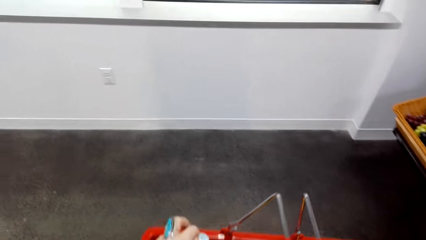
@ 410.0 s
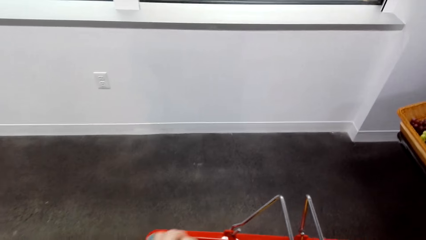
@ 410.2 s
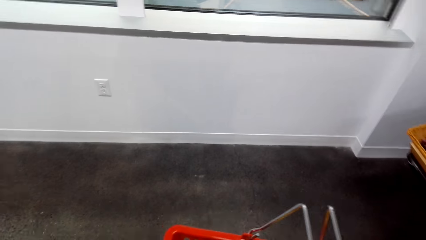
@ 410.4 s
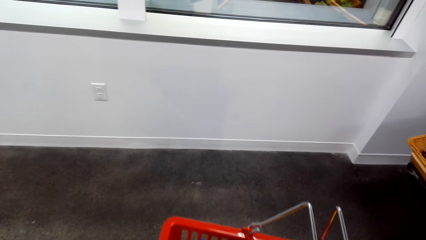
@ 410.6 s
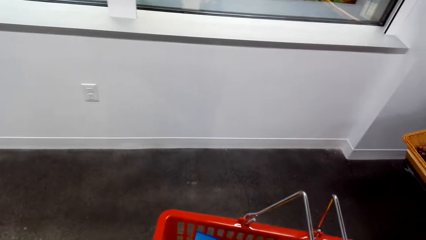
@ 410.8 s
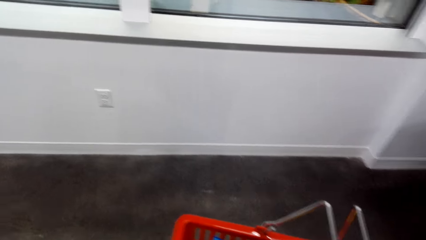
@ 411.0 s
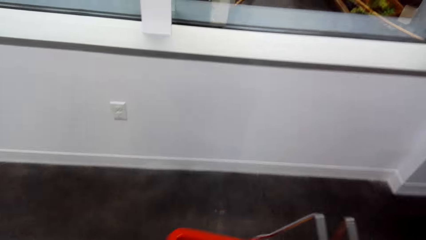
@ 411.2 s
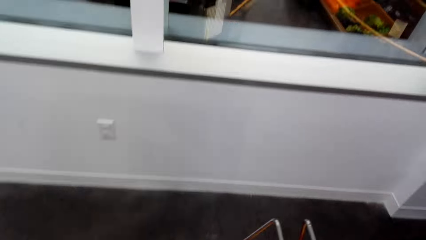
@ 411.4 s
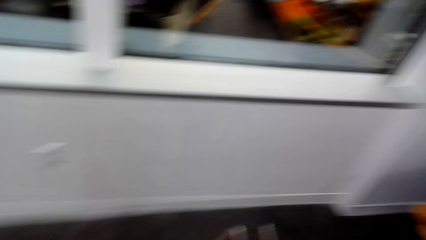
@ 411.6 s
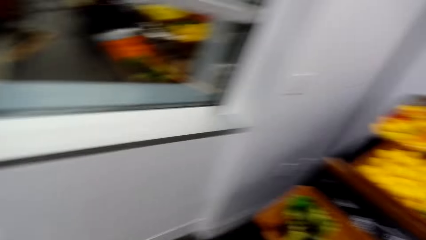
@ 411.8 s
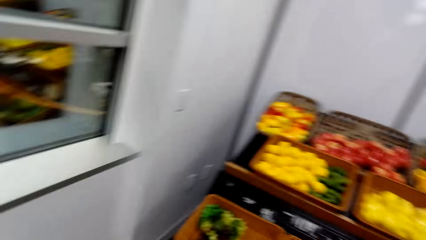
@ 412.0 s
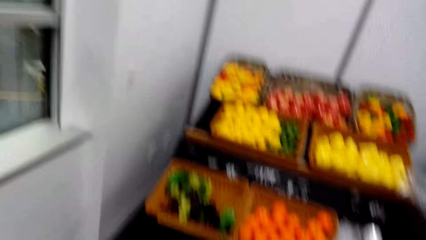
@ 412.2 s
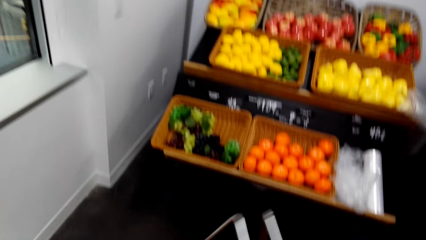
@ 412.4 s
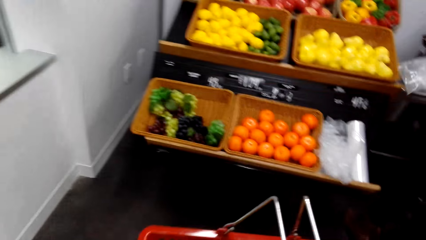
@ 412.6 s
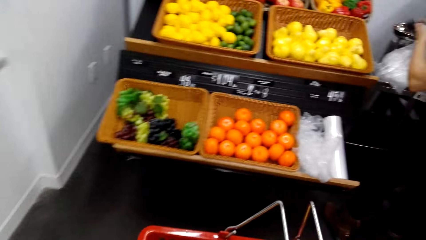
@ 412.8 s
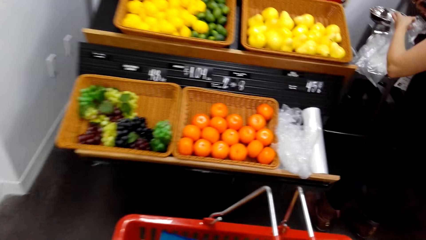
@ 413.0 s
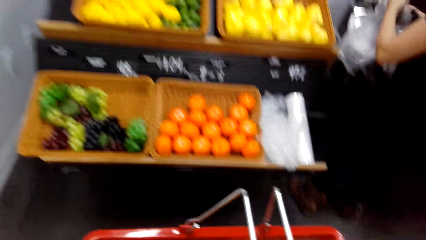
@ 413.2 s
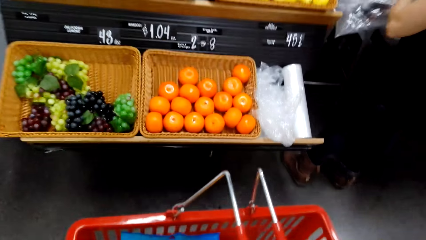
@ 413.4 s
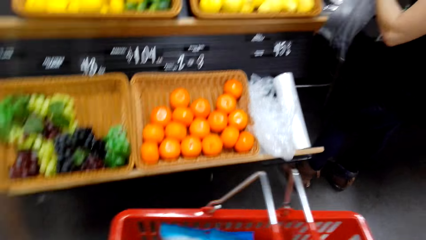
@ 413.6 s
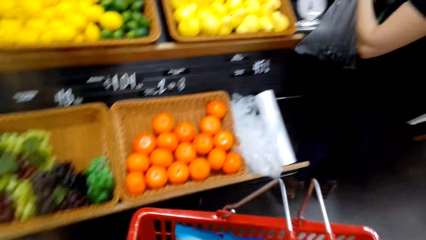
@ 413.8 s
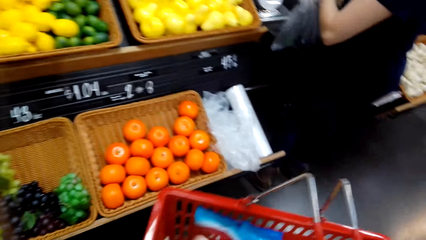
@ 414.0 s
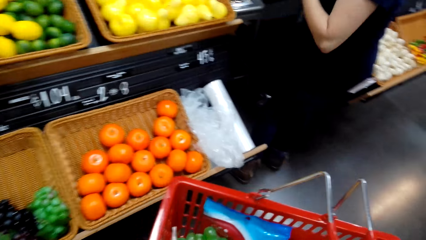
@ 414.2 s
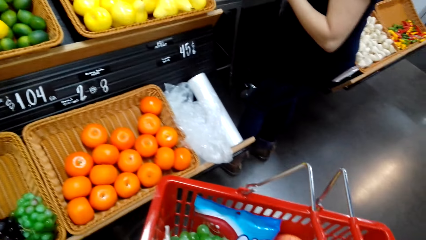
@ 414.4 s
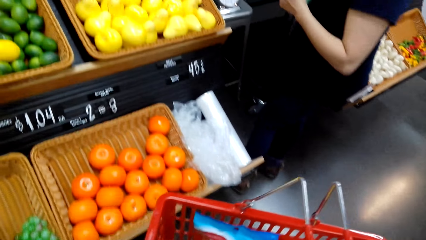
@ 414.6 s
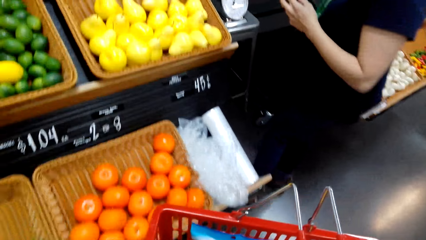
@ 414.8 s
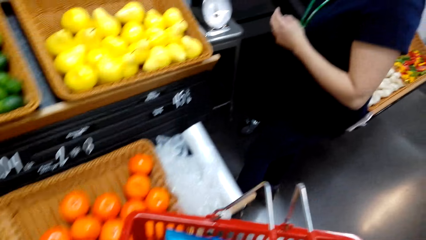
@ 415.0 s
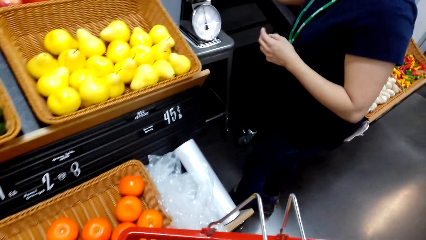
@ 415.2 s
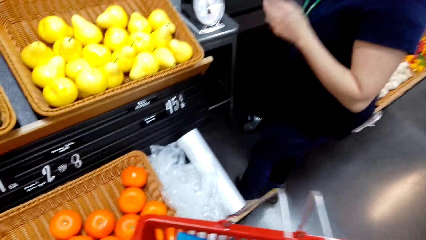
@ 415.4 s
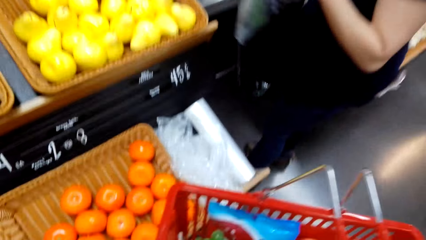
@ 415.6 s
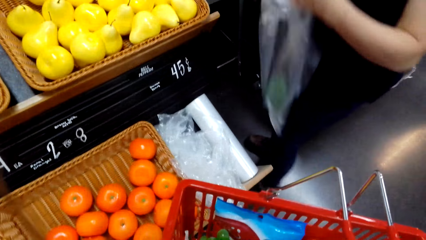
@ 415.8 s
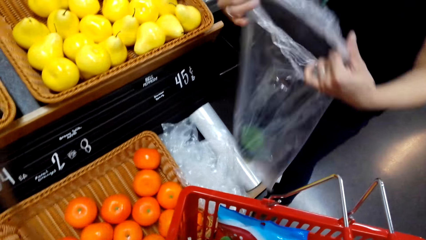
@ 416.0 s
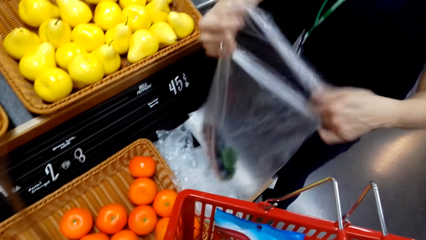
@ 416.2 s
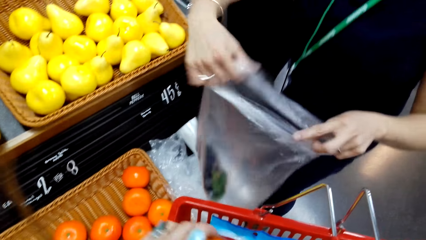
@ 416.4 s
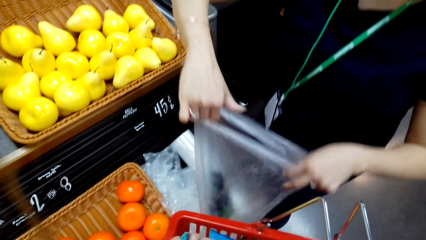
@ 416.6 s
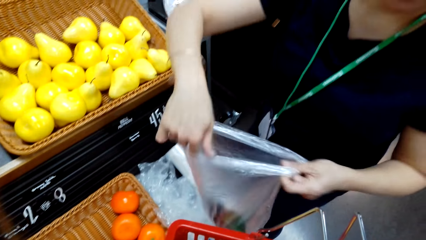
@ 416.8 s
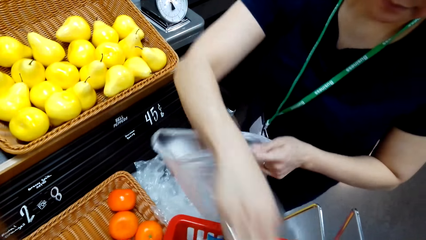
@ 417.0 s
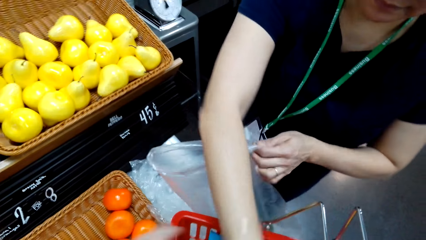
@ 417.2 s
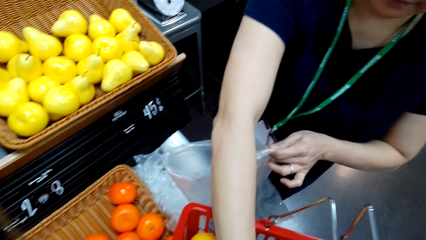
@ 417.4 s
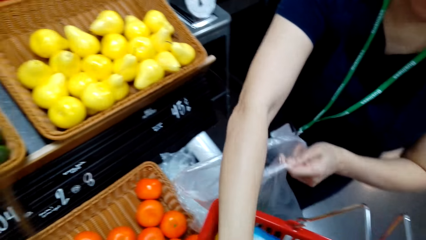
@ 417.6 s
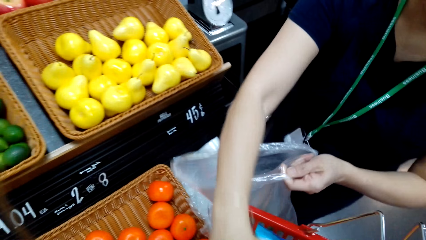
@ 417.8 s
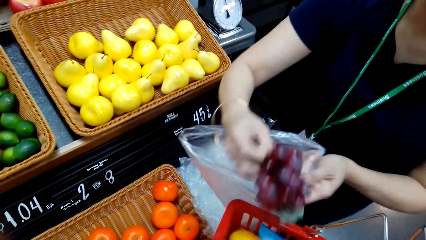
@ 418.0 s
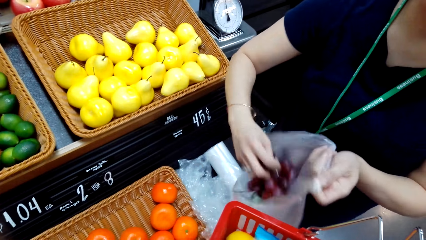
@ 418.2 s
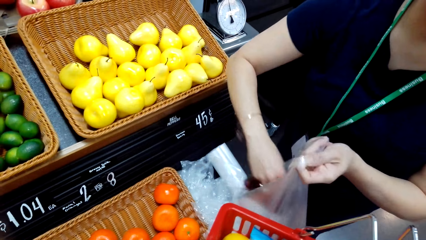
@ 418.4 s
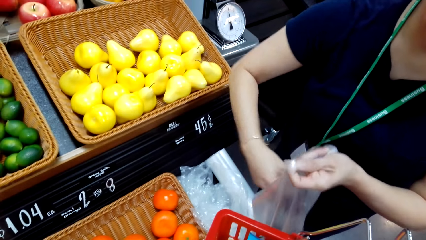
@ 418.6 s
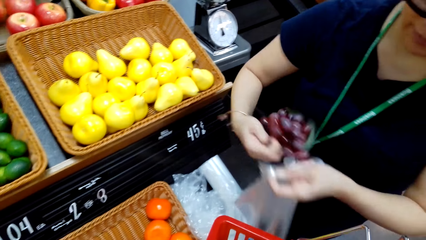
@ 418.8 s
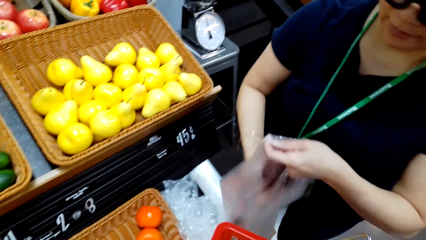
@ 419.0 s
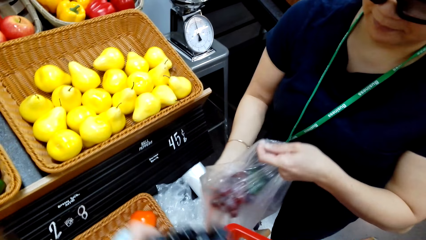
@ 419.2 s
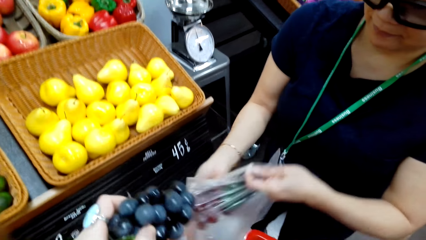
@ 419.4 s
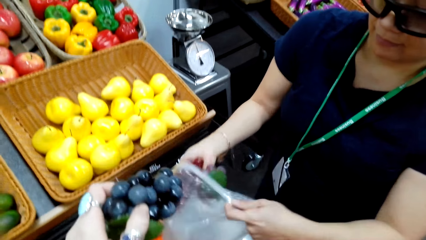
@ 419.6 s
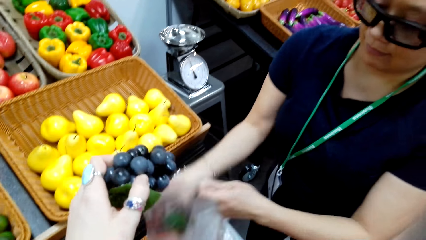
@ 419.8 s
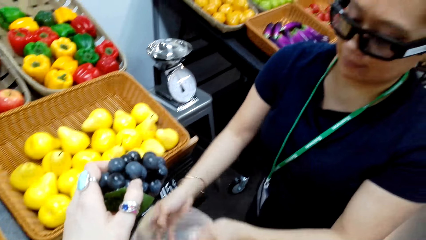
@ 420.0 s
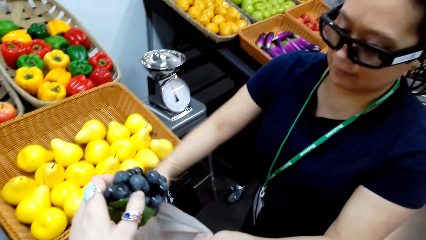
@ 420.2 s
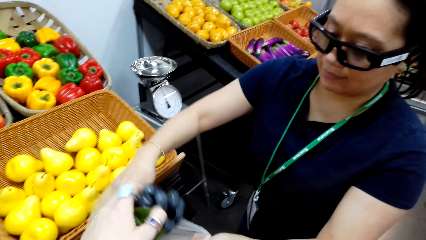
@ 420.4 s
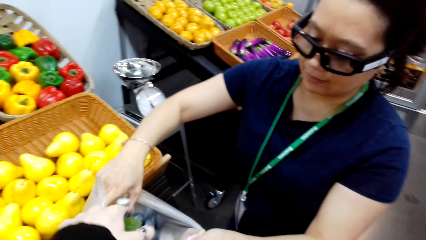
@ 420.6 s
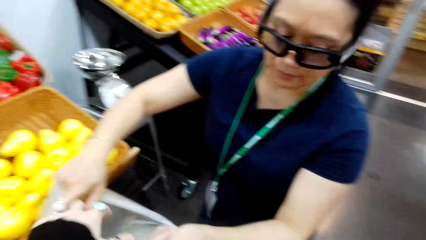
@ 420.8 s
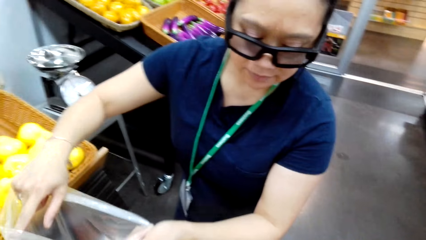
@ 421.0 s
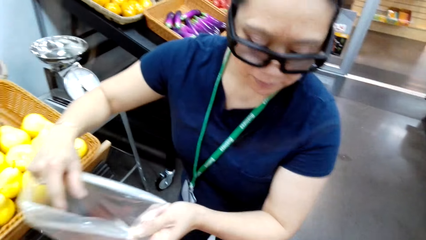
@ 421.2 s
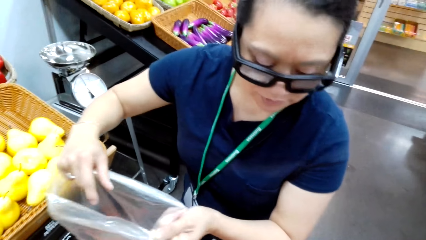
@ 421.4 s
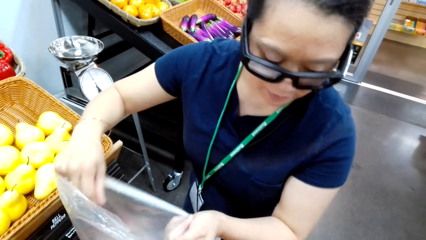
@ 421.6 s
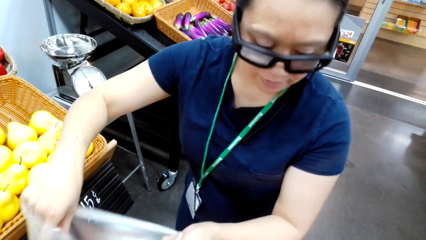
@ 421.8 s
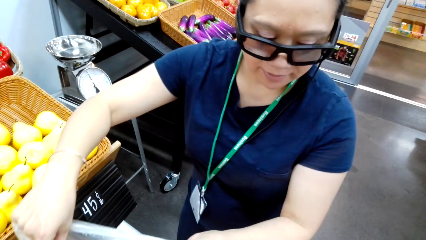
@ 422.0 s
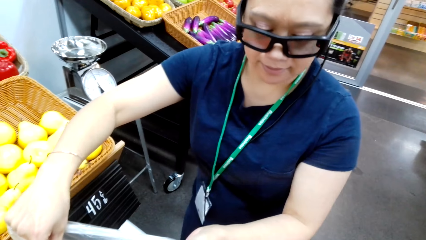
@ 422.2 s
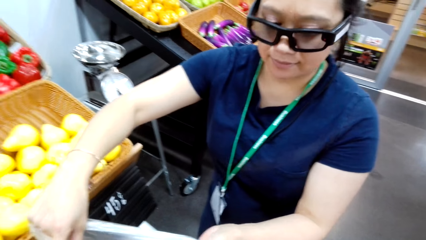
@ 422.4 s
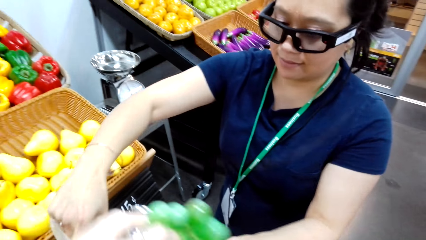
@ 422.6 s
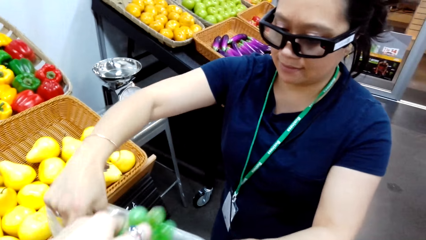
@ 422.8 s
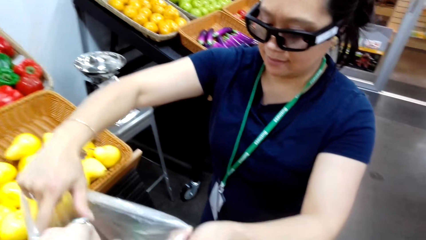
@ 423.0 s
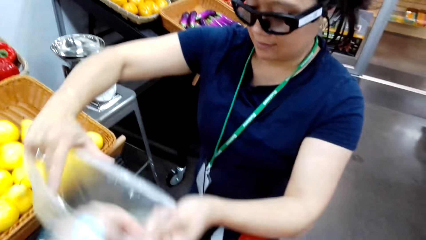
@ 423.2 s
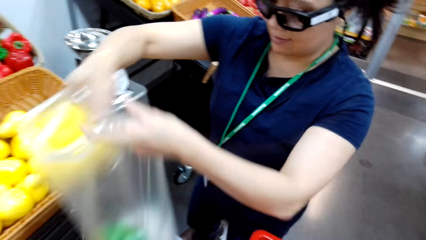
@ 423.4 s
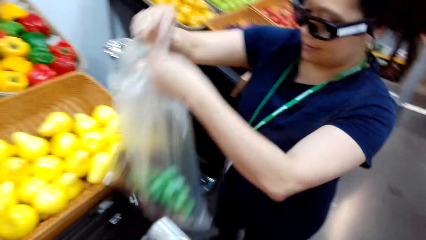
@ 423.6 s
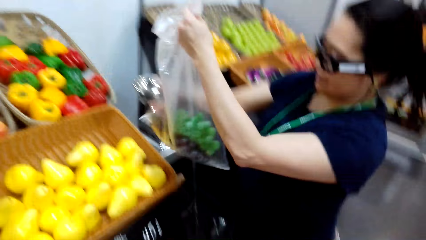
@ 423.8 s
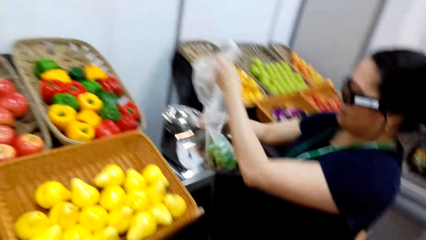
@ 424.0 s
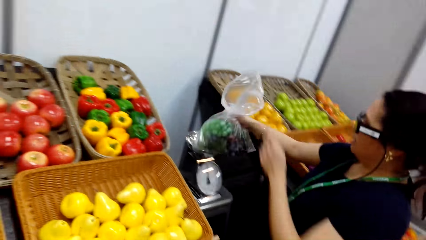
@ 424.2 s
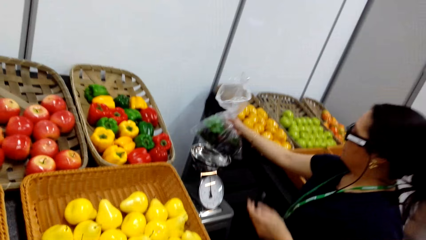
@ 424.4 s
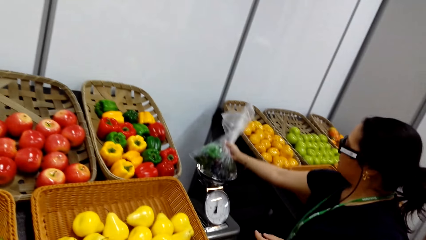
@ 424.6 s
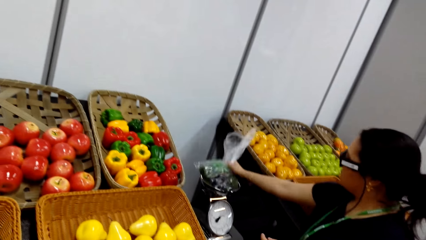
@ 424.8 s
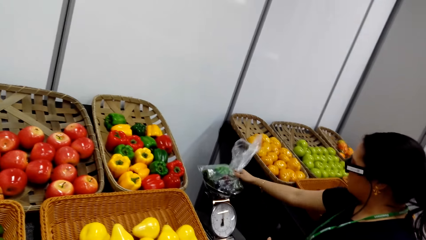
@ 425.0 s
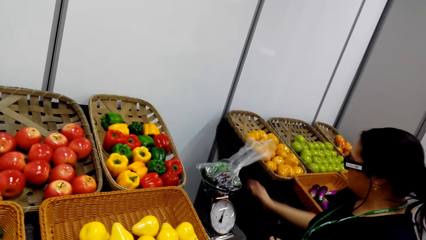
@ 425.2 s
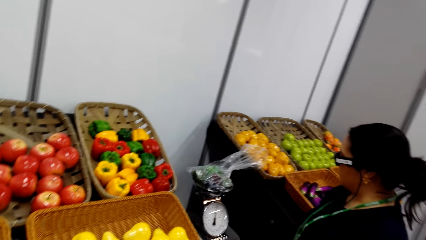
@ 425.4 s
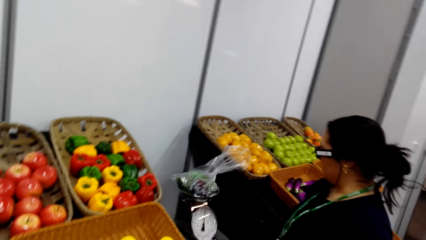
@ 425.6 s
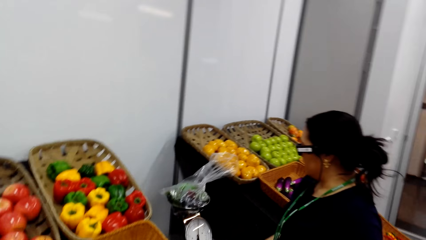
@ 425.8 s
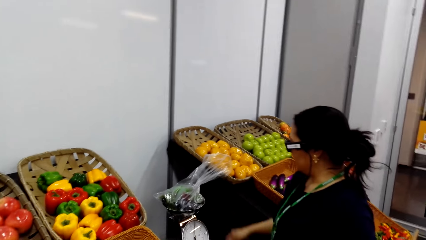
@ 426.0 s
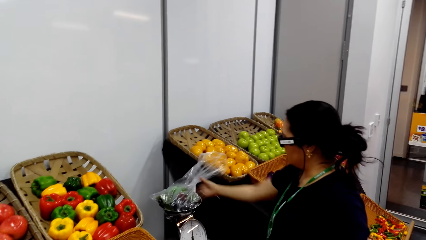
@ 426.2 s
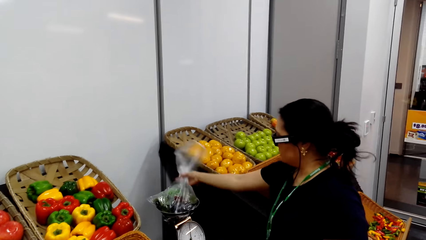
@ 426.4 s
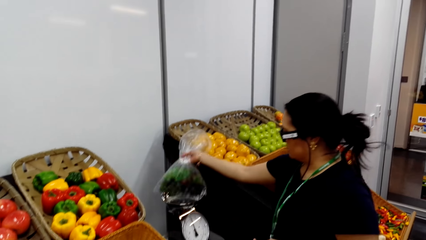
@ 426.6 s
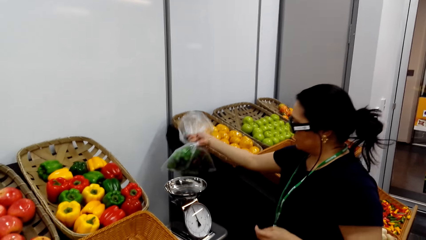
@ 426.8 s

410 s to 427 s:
The camera wearer walks and touches something in the shopping basket. They put the candy in the shopping bucket. They look around. They walk and talk to the woman. They talk to the woman again. The woman talks to the camera wearer. The camera wearer talks to the woman. The woman holds a paper bag with both her hands. She packs the fruits from the shopping bucket in the polythene paper bag. The camera wearer puts the grapes in the paper bag. The woman talks to the camera wearer. The camera wearer puts the grapes in the paper bag. The woman puts the grapes on the weighing scale with her right hand. She talks to the camera wearer.
